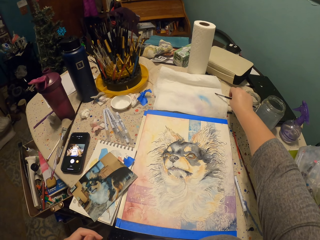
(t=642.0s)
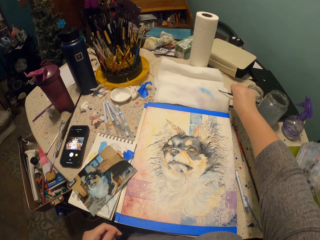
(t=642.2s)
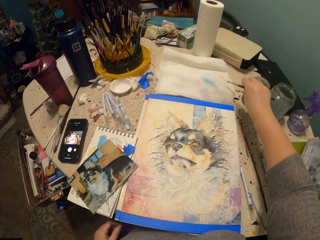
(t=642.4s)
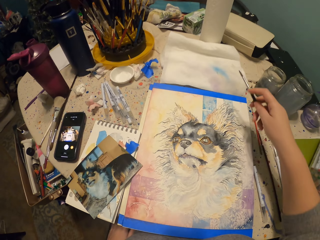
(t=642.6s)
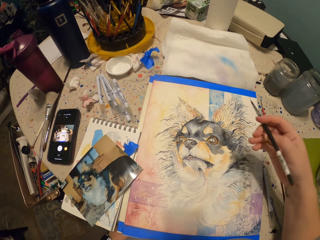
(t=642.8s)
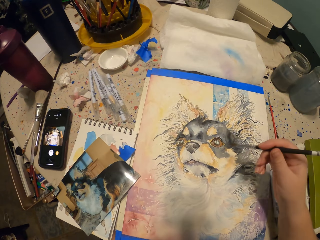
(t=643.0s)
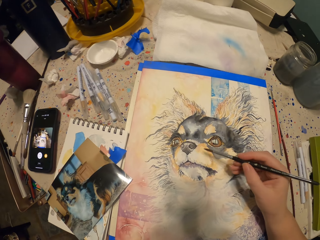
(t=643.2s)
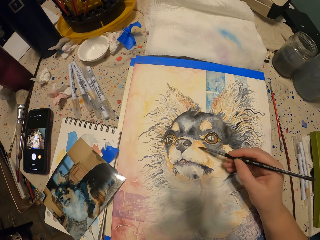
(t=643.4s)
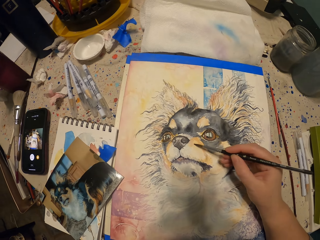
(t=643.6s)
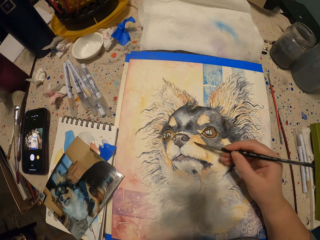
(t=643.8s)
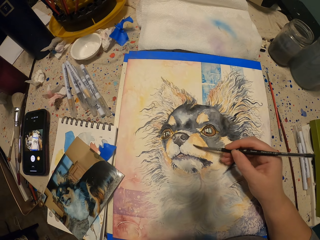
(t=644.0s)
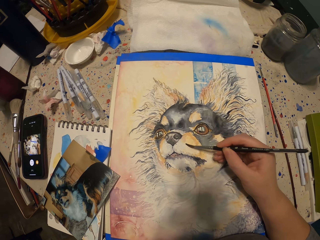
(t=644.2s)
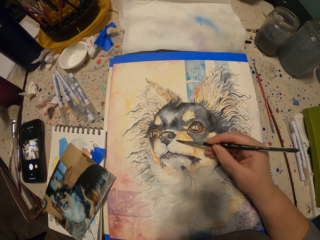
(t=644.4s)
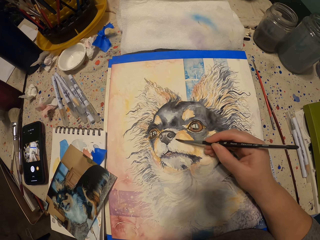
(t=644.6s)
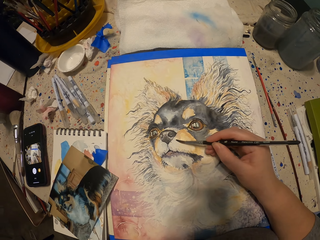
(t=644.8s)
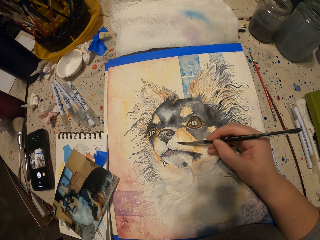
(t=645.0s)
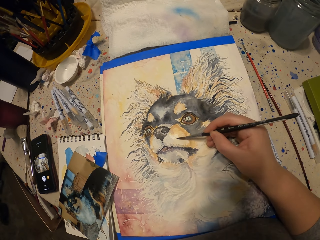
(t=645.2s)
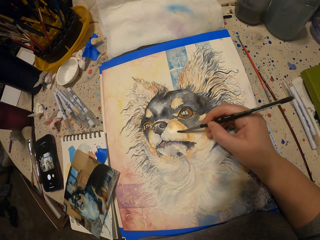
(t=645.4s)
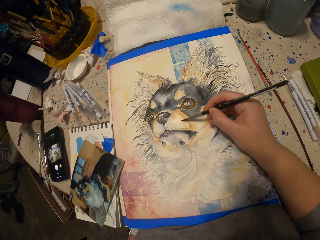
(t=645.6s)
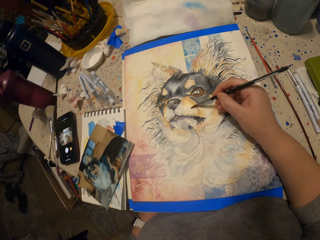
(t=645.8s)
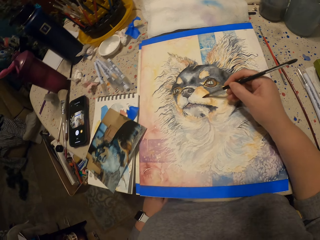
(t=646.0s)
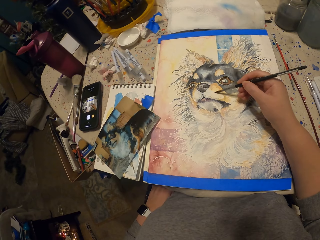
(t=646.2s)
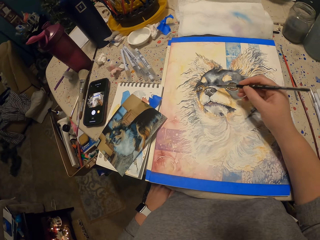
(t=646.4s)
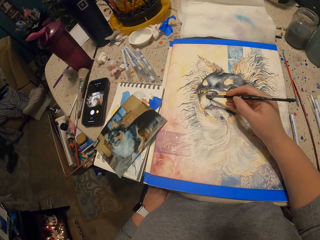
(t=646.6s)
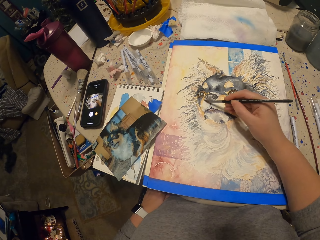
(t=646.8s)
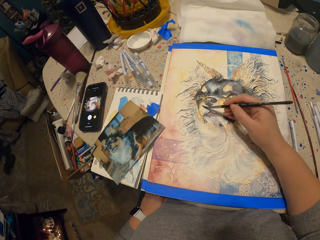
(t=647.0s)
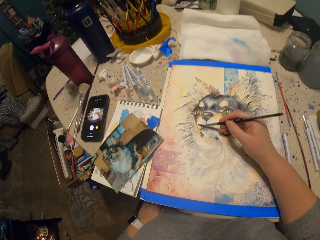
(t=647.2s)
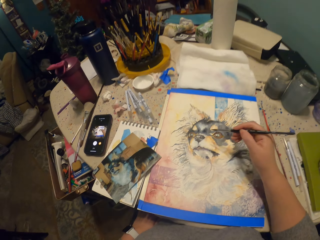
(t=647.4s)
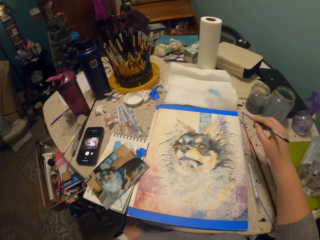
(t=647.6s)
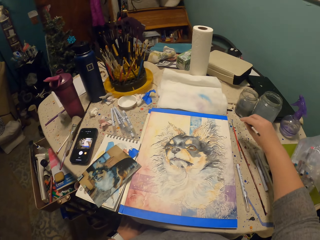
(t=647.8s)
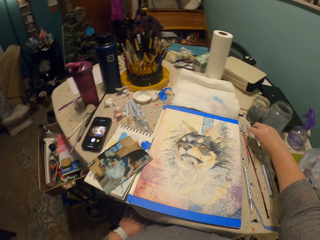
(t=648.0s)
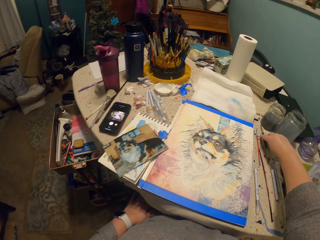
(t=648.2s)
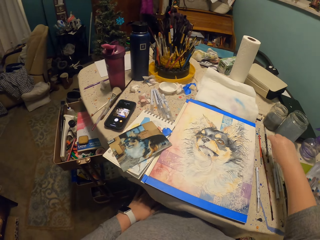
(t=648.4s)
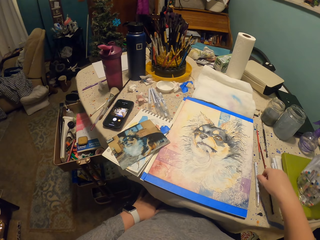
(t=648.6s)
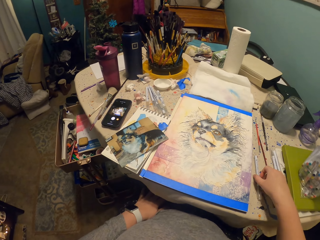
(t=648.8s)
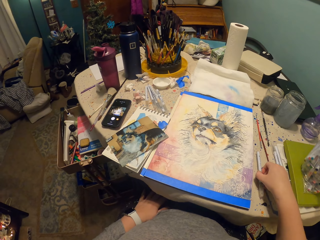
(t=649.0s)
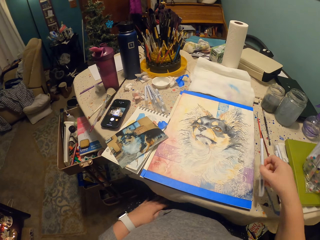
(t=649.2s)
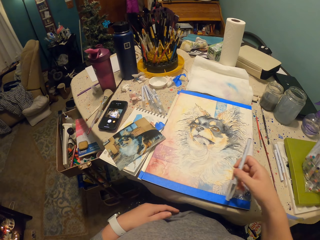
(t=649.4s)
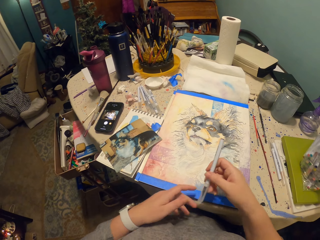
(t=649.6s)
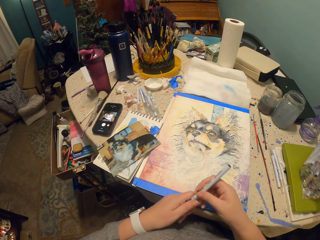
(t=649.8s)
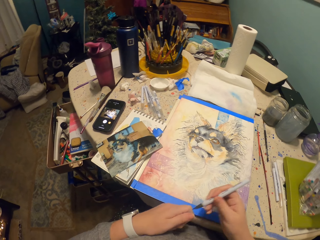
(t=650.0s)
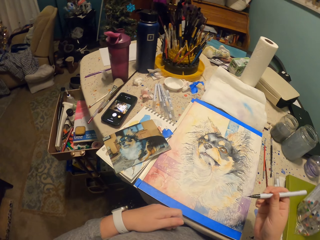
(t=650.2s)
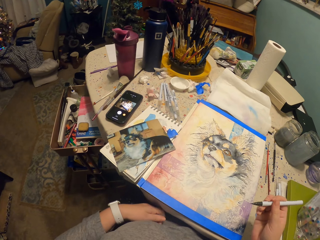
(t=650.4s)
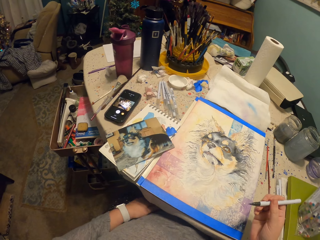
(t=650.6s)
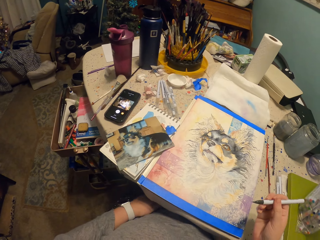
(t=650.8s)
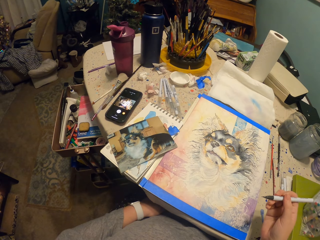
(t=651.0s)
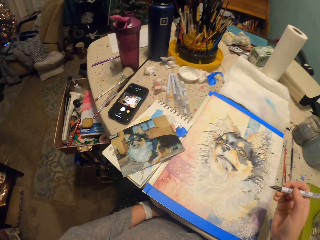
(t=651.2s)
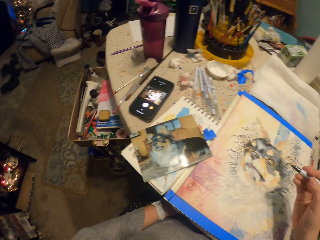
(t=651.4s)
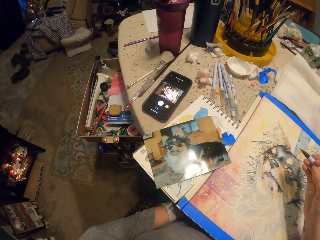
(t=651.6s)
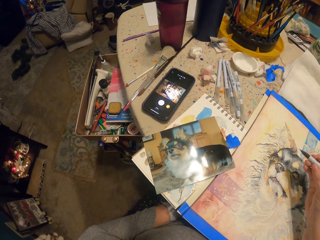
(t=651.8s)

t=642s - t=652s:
The camera wearer wipes the paint brush on the serviette. They paint the picture with a paint brush, put the paint brush on the table, and pick up a paint pen.

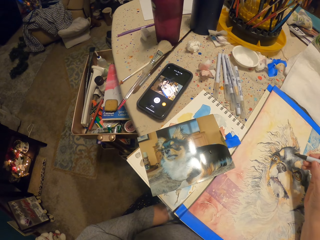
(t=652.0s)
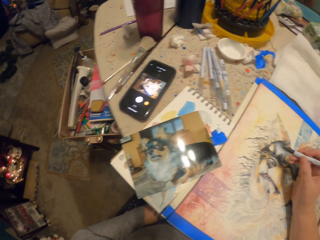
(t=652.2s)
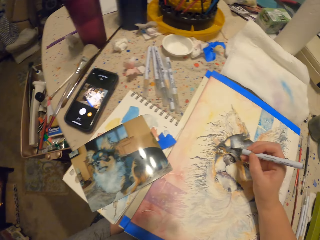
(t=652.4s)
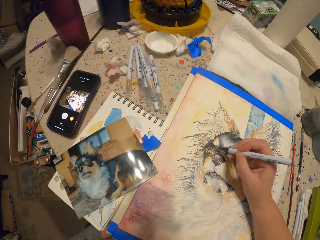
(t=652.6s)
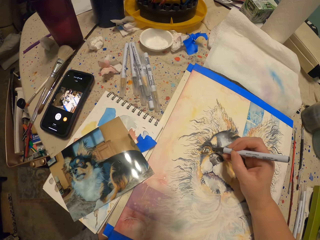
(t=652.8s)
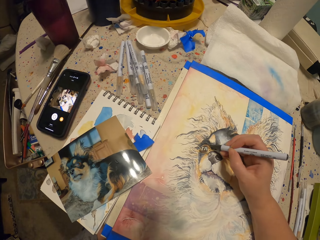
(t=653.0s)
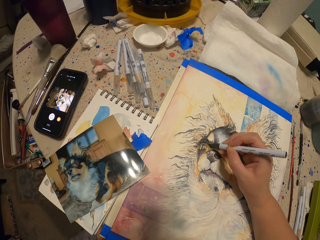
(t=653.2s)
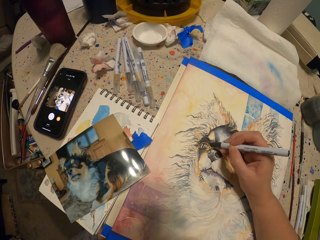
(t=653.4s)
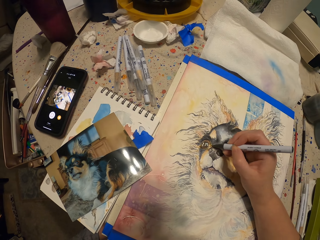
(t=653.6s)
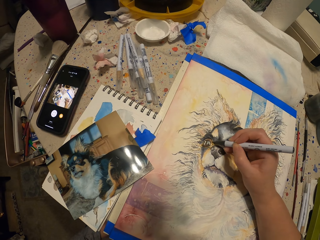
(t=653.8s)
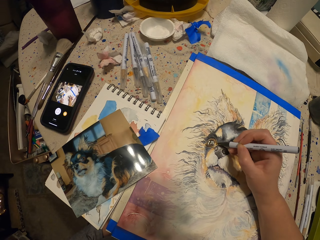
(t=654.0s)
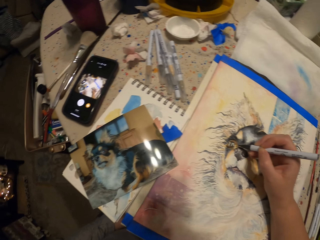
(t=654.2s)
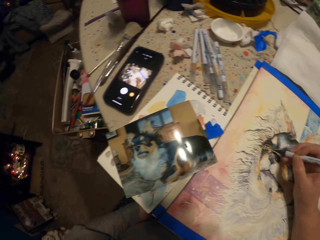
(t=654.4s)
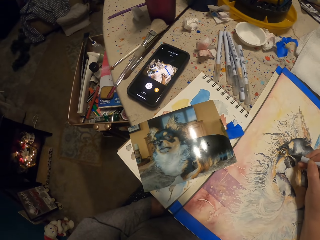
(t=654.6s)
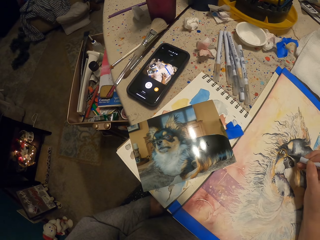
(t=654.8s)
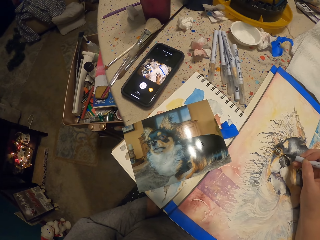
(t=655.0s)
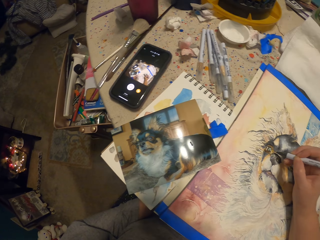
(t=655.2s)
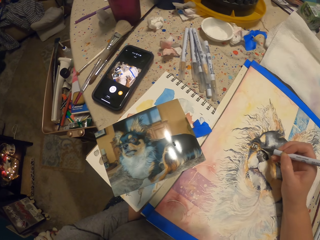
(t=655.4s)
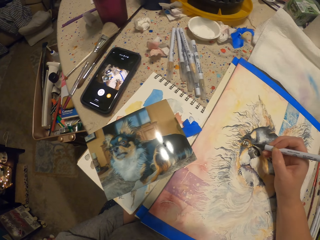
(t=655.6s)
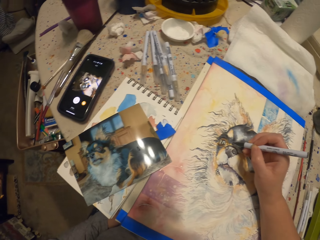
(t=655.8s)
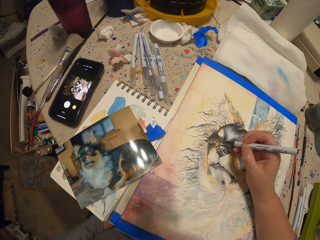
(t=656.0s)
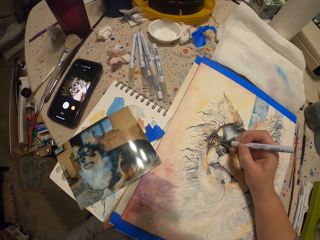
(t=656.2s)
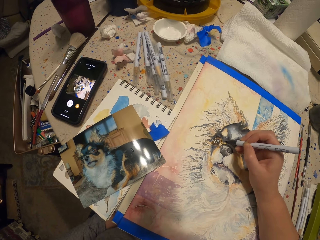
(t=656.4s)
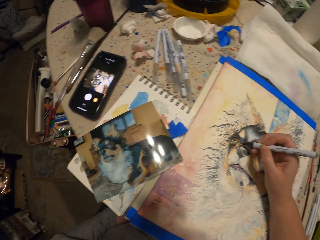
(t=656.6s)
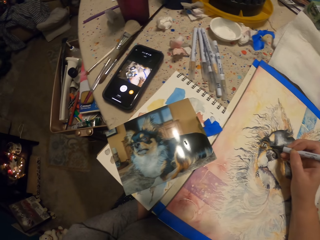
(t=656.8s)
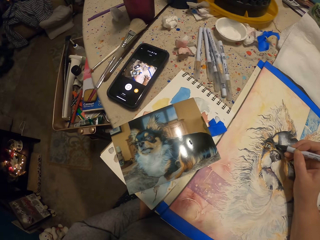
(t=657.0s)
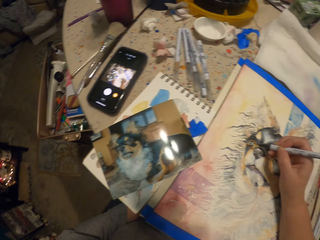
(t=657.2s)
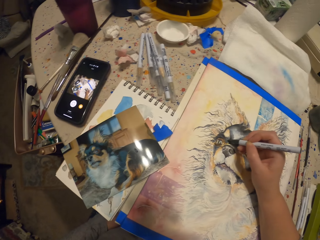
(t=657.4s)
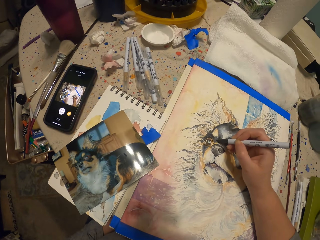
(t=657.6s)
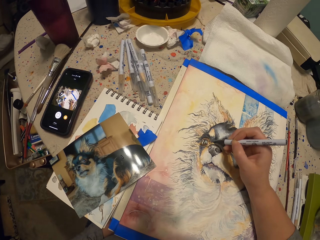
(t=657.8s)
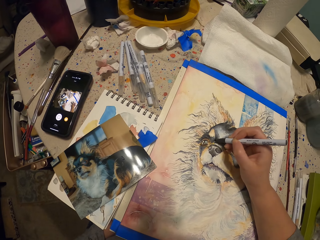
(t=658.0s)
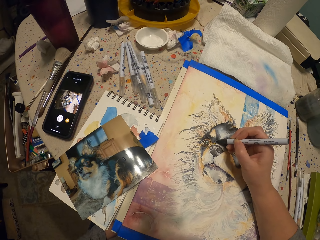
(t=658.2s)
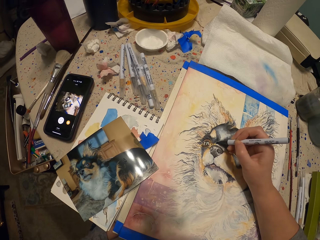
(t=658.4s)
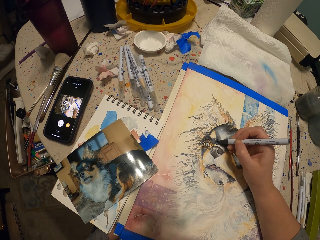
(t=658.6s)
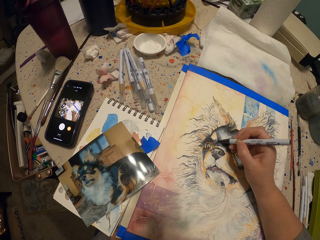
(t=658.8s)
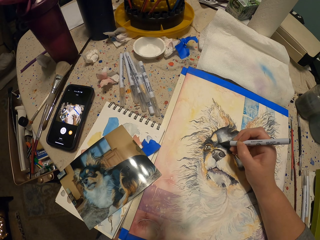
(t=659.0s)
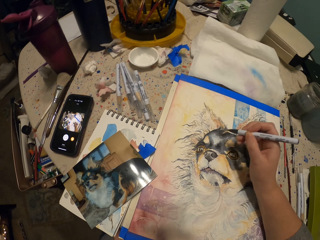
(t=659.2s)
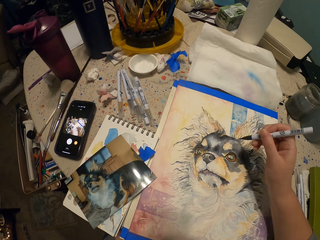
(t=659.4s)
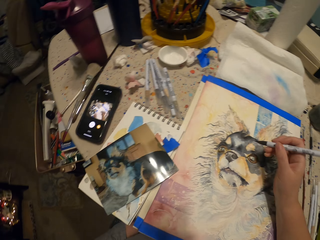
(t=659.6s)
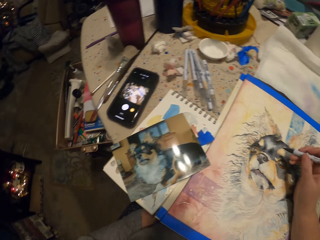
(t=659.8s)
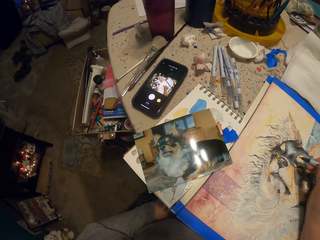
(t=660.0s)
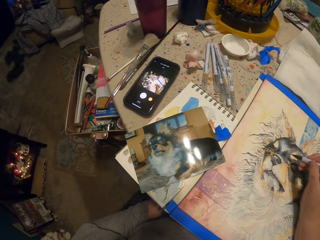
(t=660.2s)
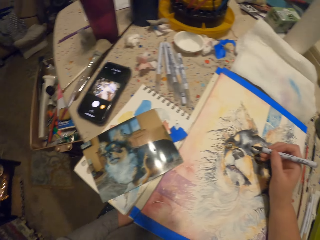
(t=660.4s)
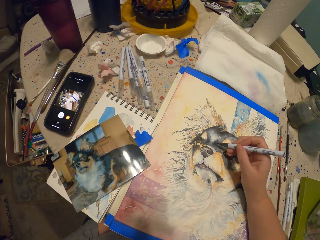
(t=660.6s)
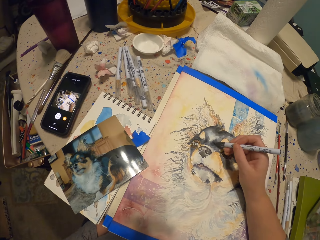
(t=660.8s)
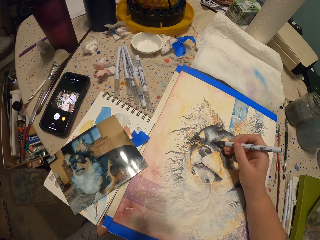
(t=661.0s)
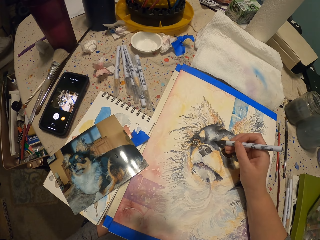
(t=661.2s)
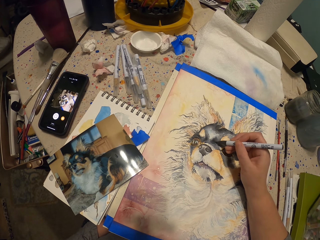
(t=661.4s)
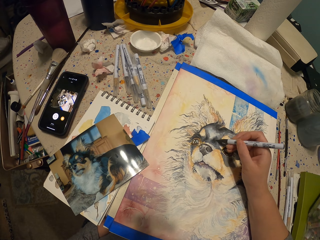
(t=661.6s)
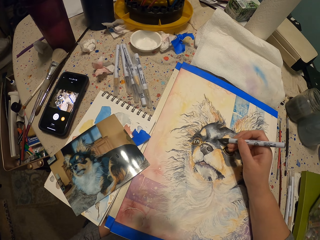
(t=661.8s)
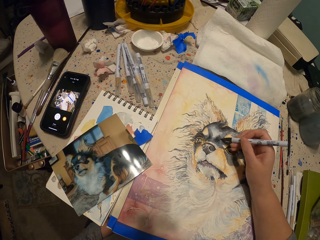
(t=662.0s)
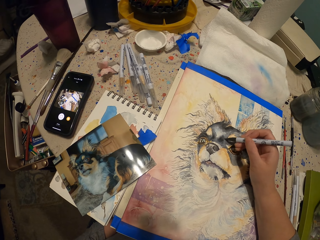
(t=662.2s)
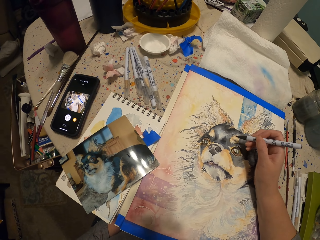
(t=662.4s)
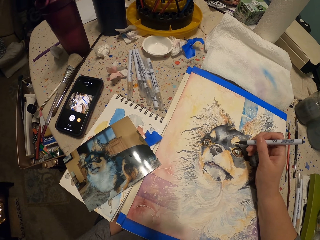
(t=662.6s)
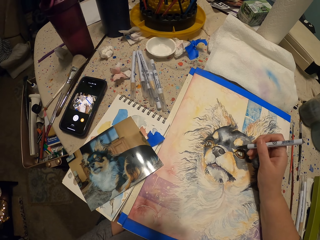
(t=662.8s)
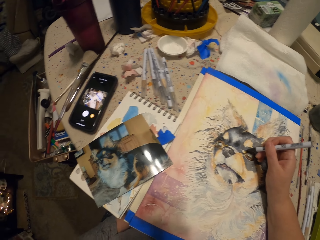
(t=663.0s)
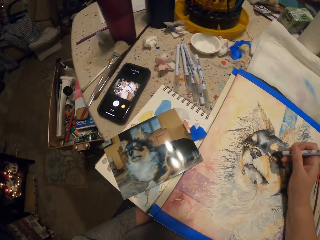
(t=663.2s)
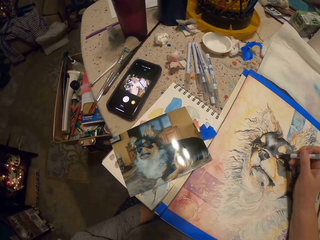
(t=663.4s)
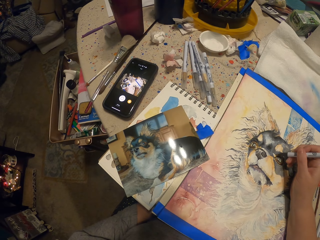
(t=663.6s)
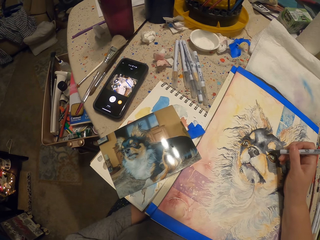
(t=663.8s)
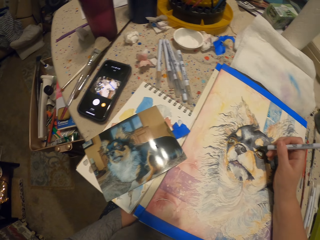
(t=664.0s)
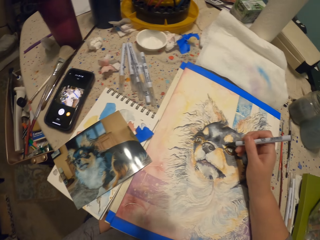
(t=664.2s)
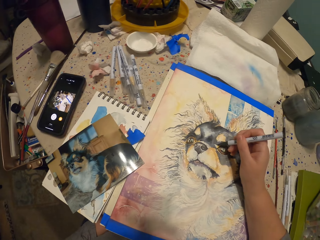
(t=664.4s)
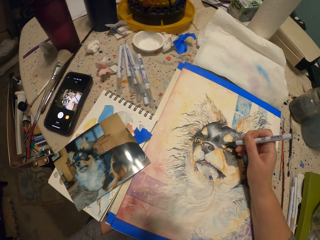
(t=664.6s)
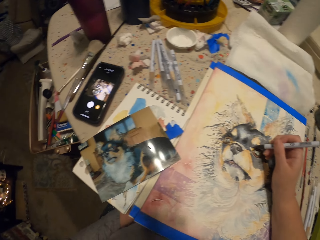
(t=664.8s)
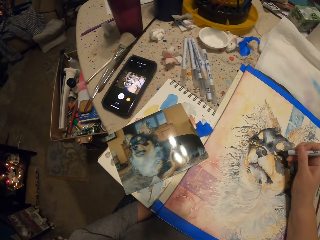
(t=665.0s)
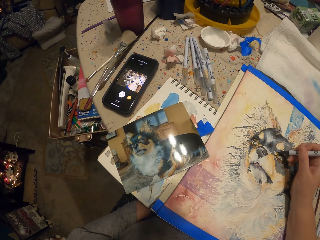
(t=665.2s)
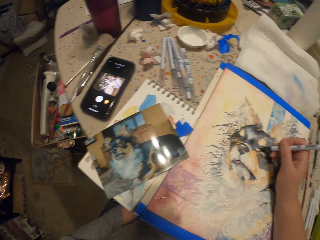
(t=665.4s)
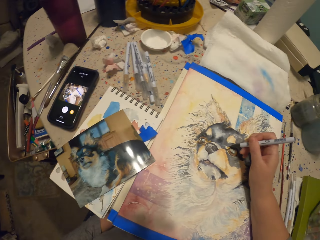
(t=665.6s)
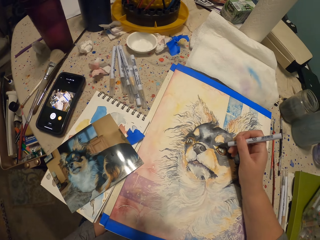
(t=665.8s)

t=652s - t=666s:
The camera wearer paints the picture with the paint pen. They look at the picture, draw on the paper, and look at the picture.
